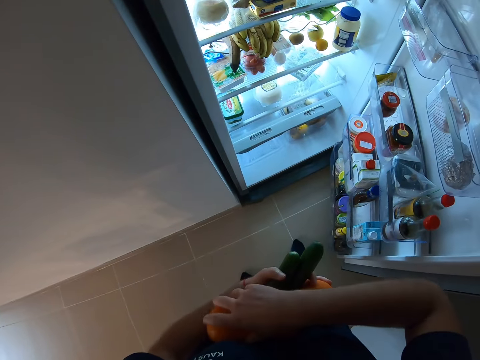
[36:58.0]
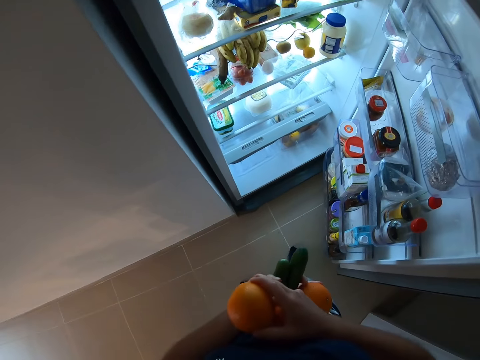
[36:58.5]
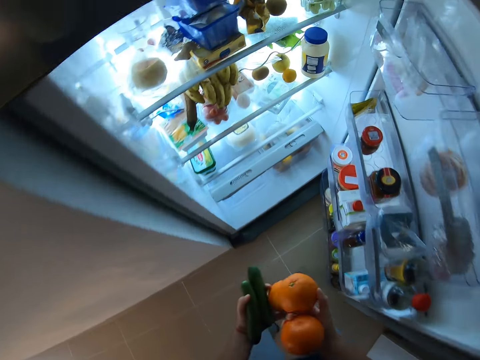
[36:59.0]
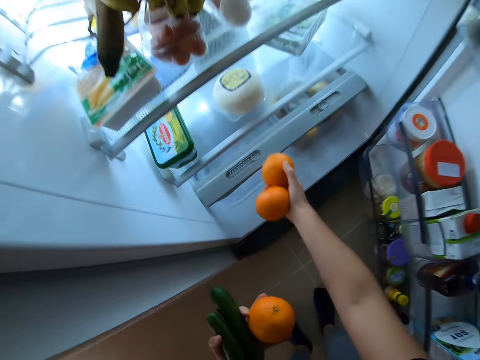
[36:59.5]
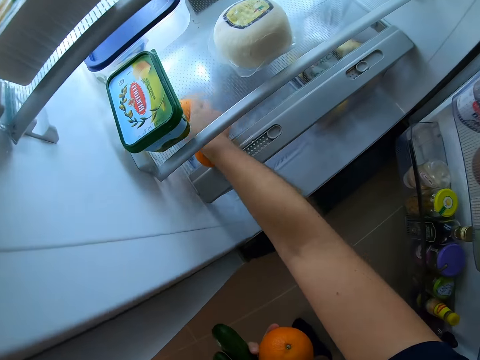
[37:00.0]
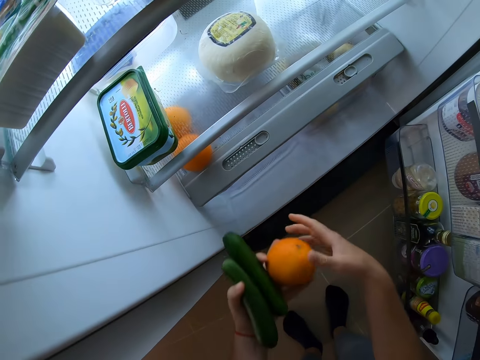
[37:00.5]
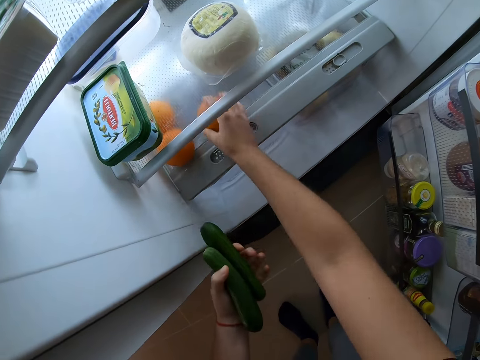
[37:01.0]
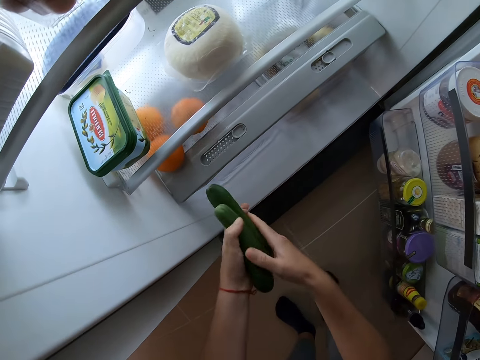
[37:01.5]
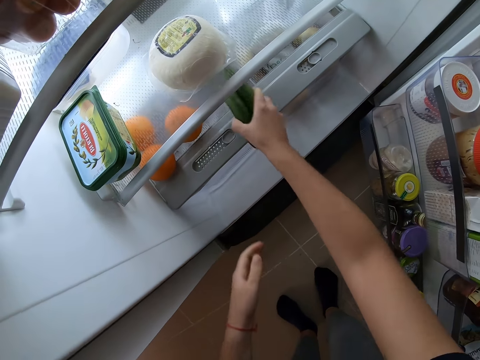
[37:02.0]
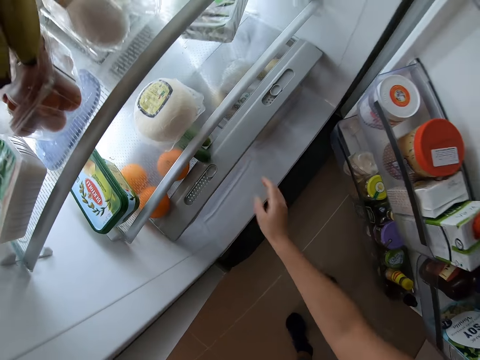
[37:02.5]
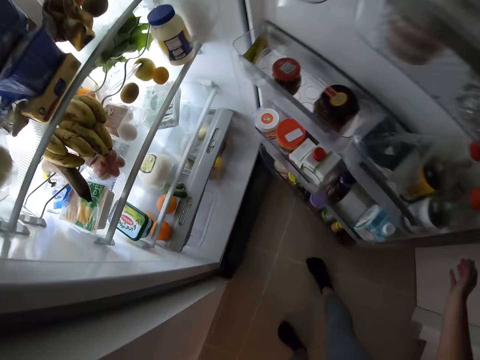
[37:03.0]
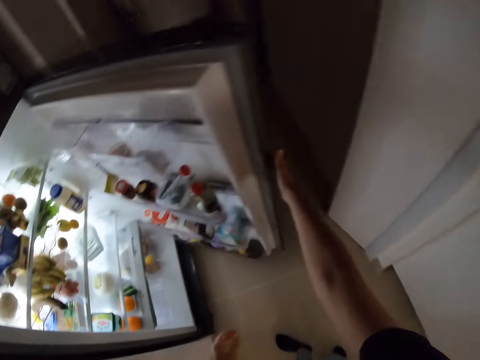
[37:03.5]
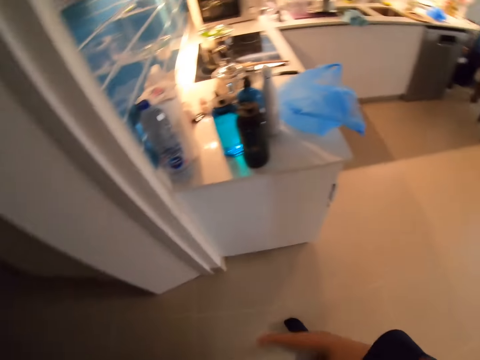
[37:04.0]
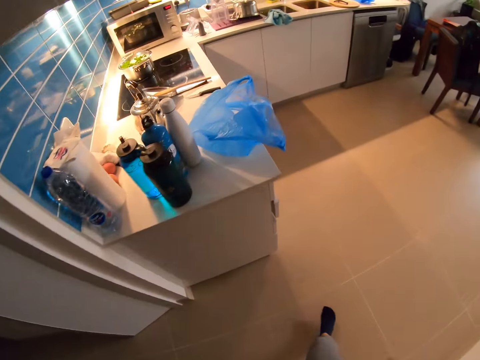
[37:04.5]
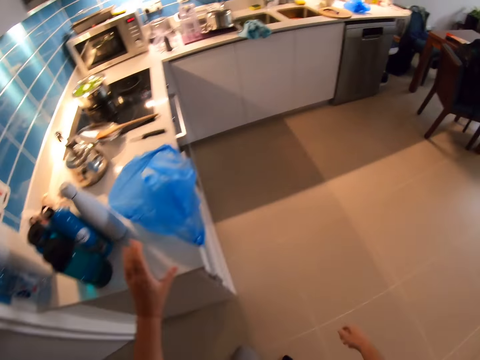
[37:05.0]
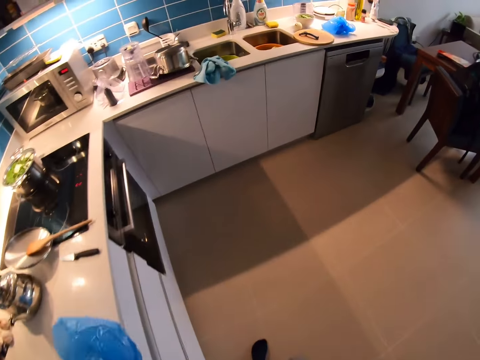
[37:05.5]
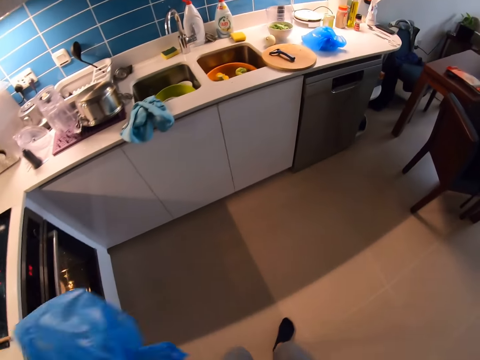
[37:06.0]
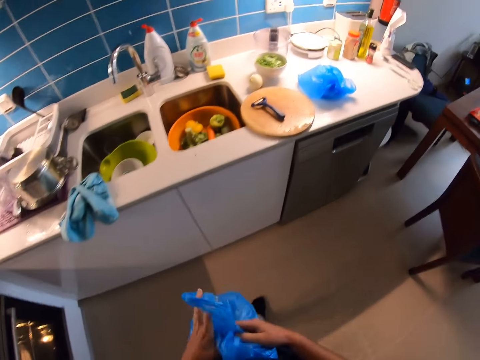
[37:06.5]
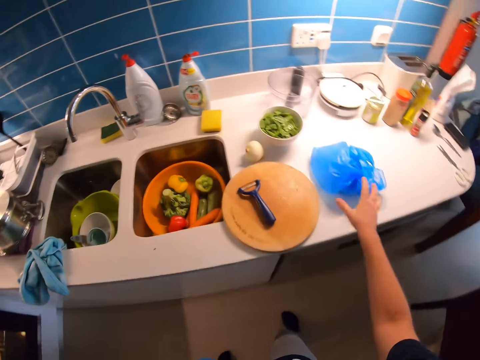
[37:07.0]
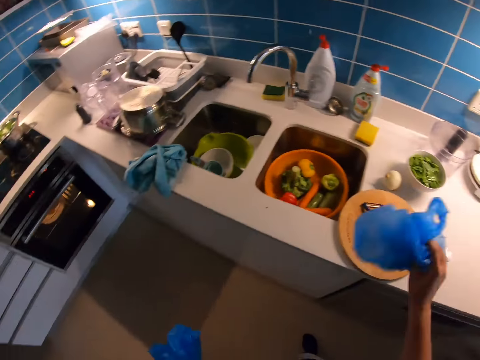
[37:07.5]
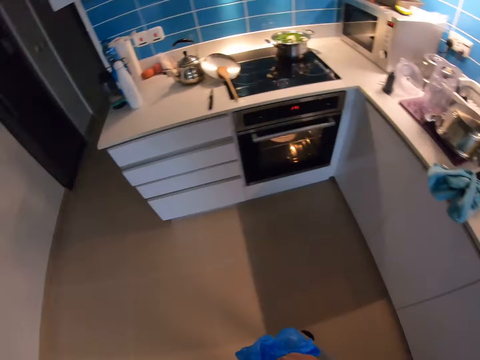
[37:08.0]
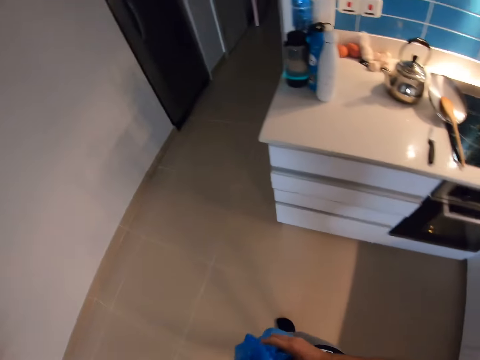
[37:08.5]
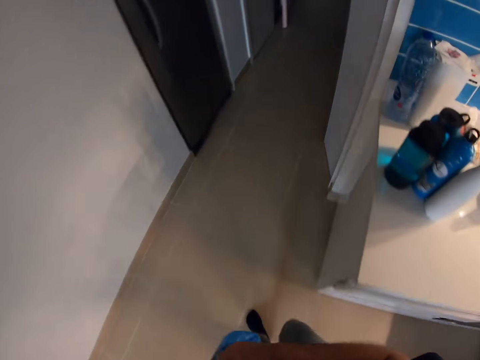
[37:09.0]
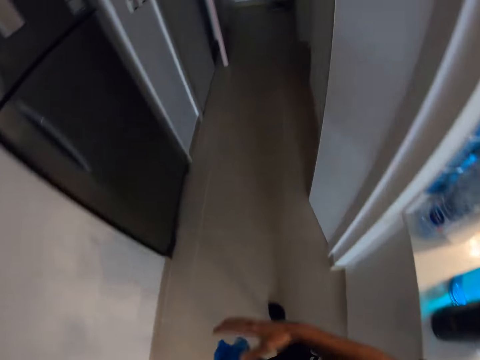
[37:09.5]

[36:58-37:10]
The camera wearer holds the oranges on her right hand. She picks up the oranges. She places the oranges in the fridge. She holds the orange with her right hand. She places the orange into the fridge. She holds the cucumber on her right hand. She places the cucumber in the fridge with her right hand. She closes the fridge with her right hand. She walks around the kitchen. She picks up a polythene bag with her left hand. She walks around the kitchen. She picks up the polythene bag with her right hand. She folds the polythene bags. She joins the polythene bags in her left hand. She walks around the kitchen.

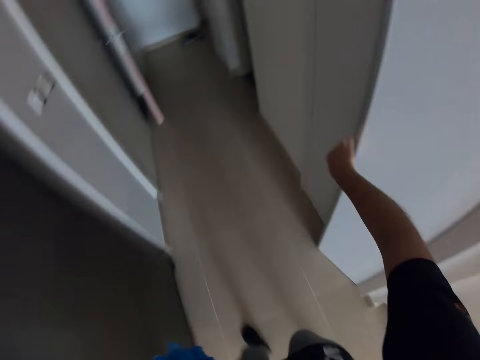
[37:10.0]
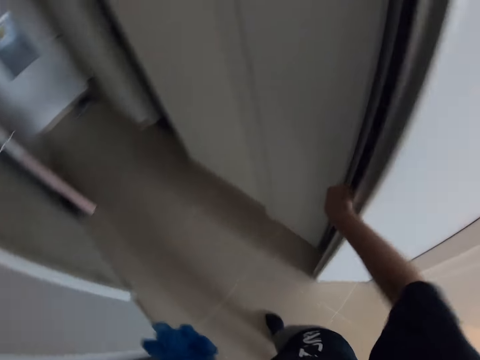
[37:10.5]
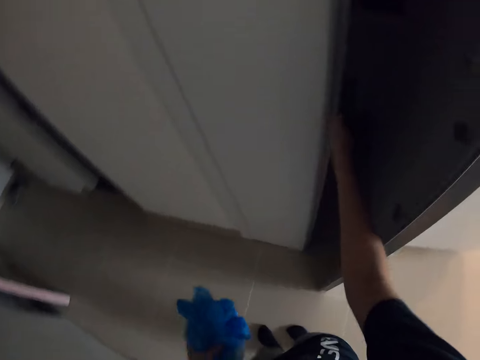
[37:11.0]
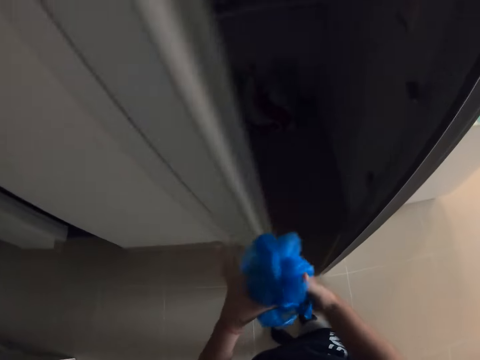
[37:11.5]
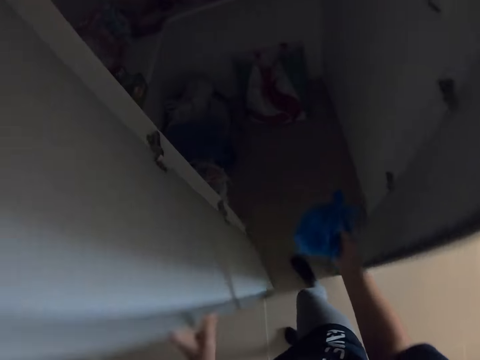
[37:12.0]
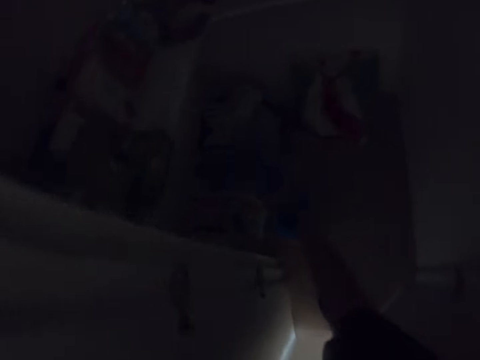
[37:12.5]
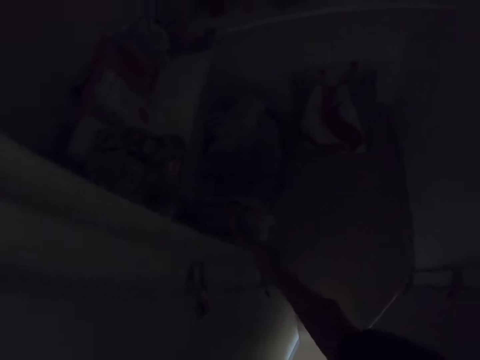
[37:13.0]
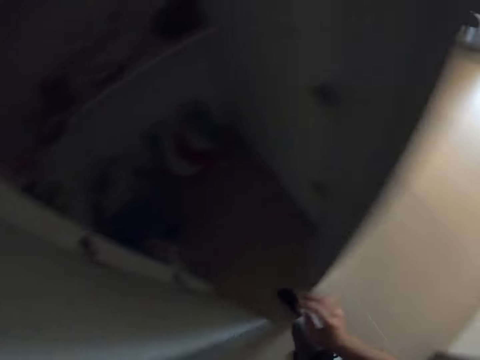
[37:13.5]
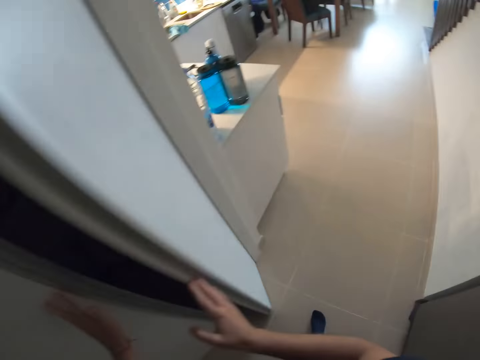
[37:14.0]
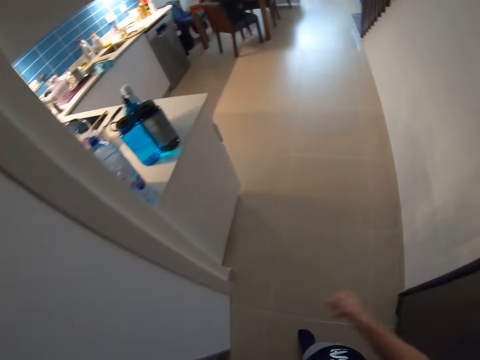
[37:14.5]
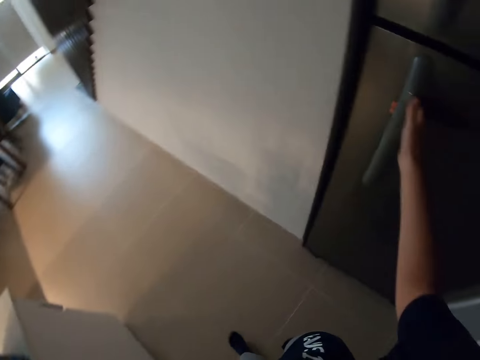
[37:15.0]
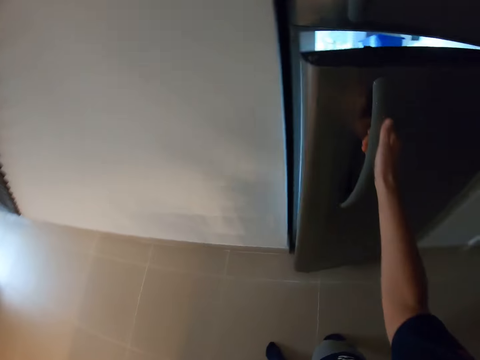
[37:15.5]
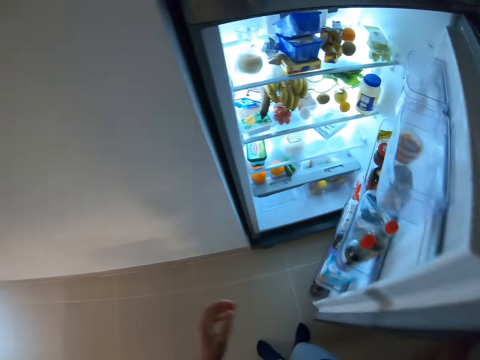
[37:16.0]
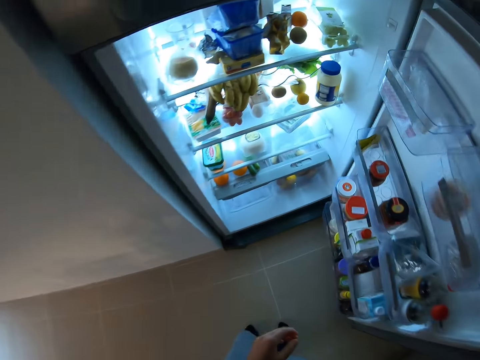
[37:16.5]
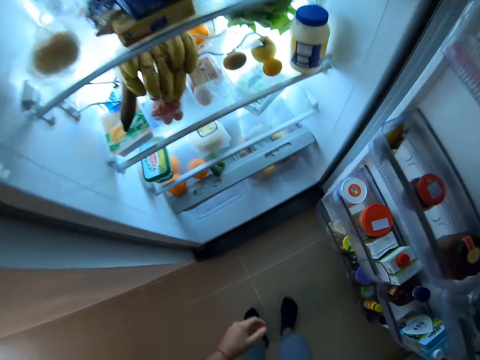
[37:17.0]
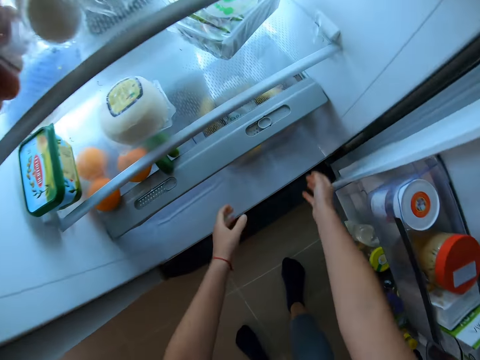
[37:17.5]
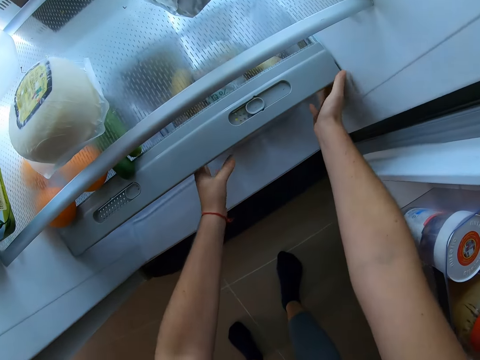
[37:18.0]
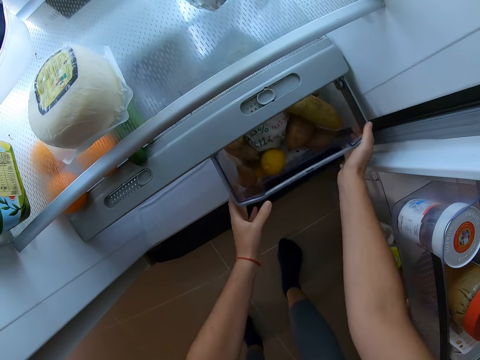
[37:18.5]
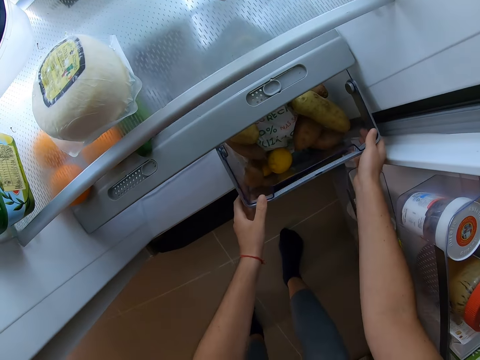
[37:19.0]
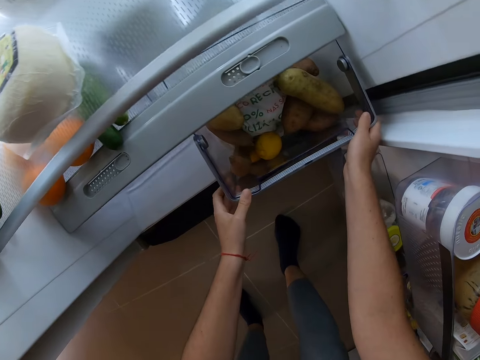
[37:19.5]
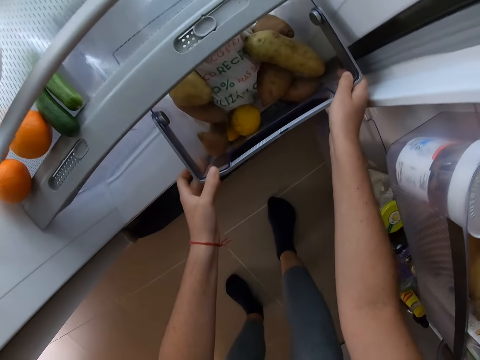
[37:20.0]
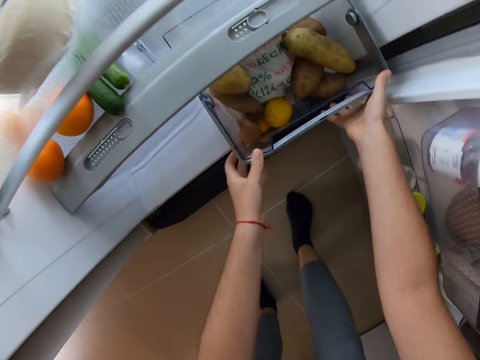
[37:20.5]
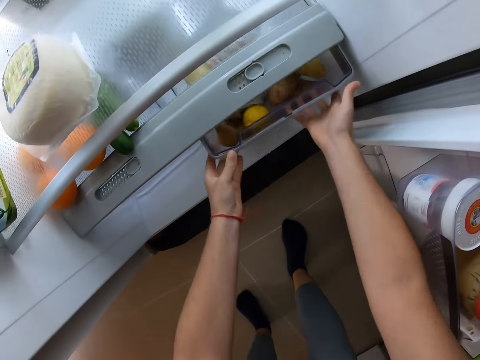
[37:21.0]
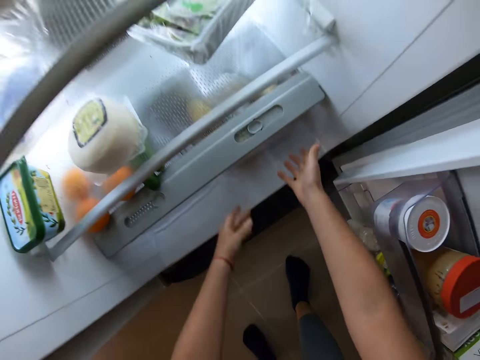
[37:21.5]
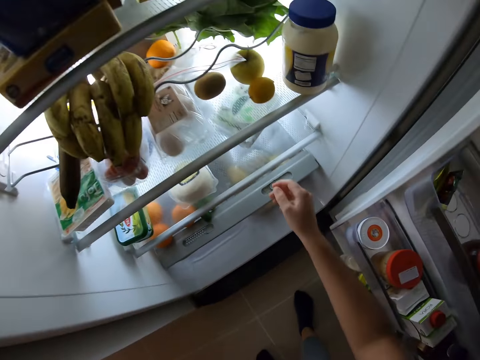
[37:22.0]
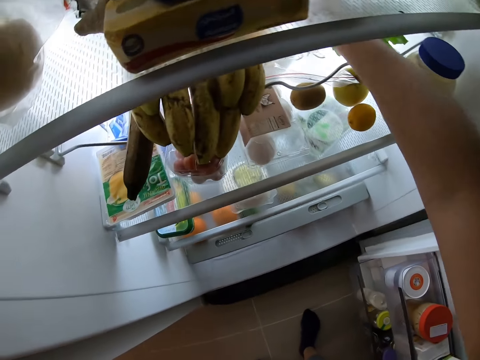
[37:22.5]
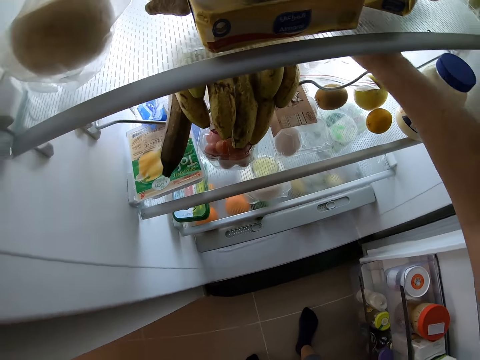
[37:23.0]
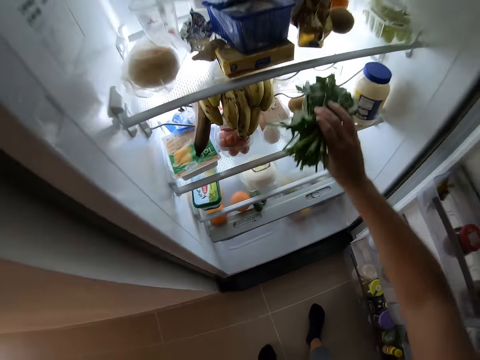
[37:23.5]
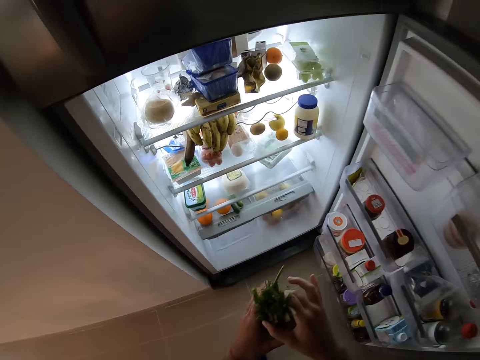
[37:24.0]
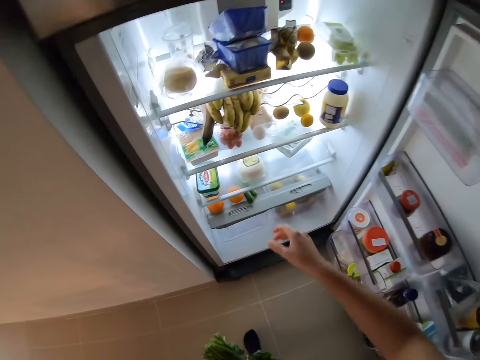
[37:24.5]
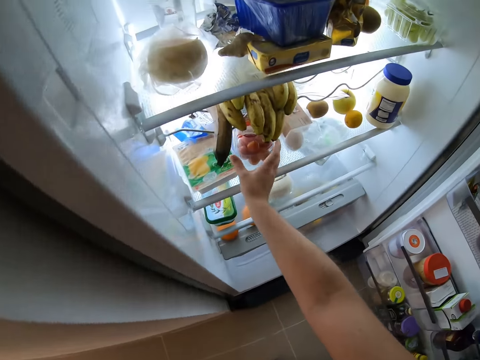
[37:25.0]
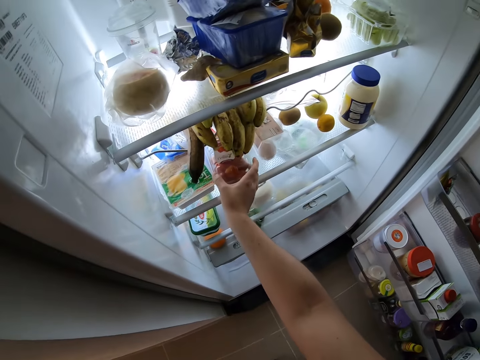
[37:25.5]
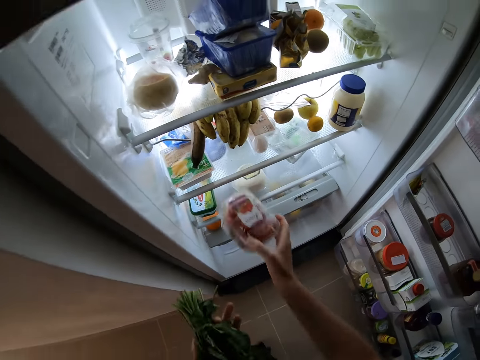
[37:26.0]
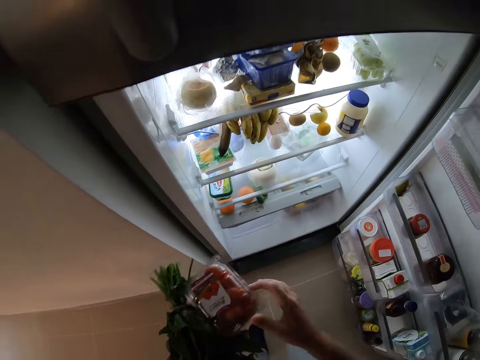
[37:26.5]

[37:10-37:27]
The camera wearer opens a wardrobe handle with her right hand. She opens the wardrobe handle again. She changes the polythene bag to her right hand. She throws the polythene nylon in her right hand in the wardrobe. She steps away from the wardrobe. She closes the wardrobe with both hands. She opens the fridge with her right hand. She brings out a fridge compartment or drawer with both hands. She checks the drawer. She returns the fridge compartment with both hands. She picks up vegetables from the fridge with her right hand. She changes the vegetables to her left hand. She picks up a plastic box of strawberry with her right hand. She changes the box of strawberry to her left hand.
